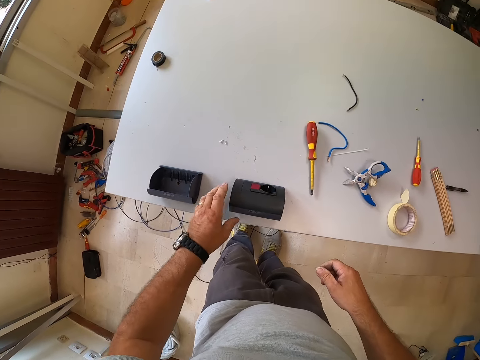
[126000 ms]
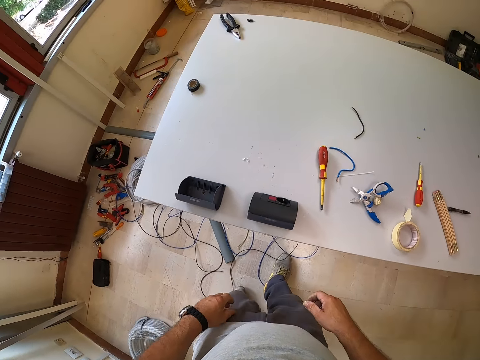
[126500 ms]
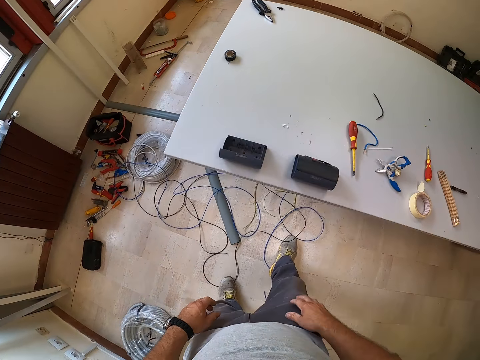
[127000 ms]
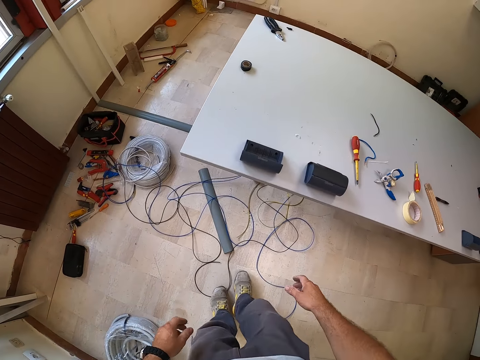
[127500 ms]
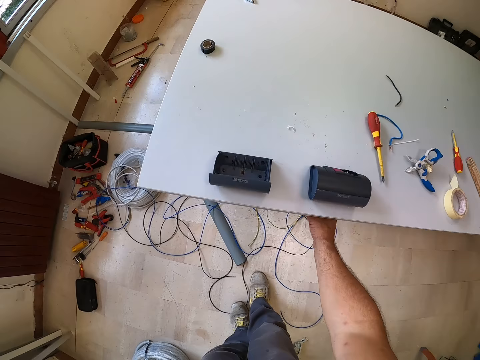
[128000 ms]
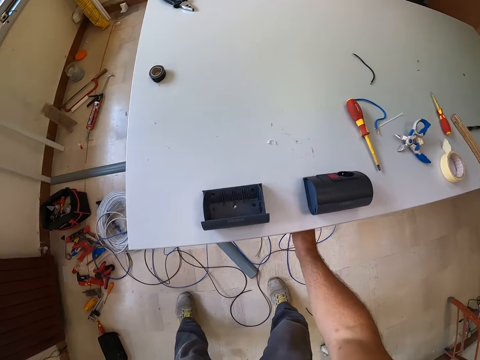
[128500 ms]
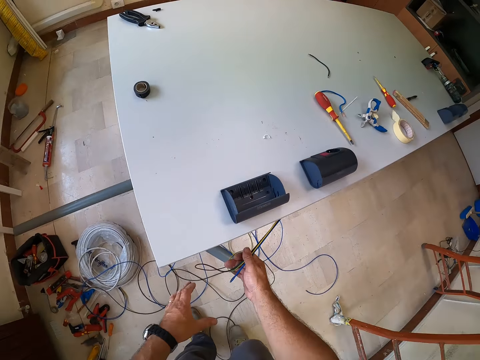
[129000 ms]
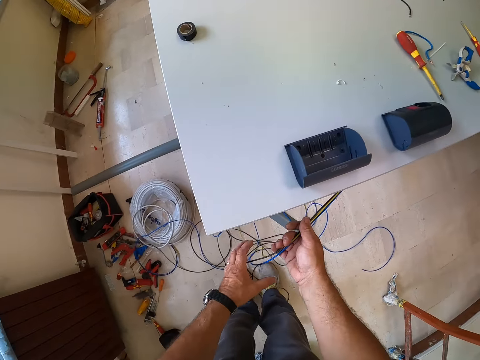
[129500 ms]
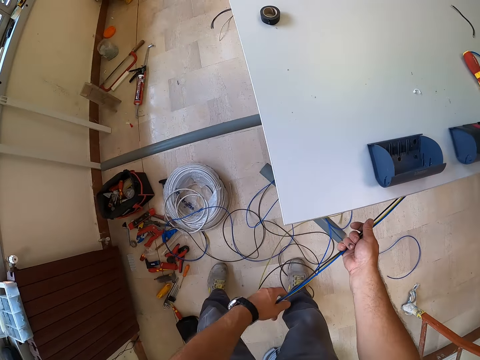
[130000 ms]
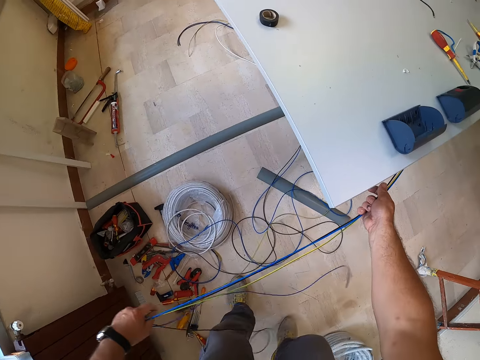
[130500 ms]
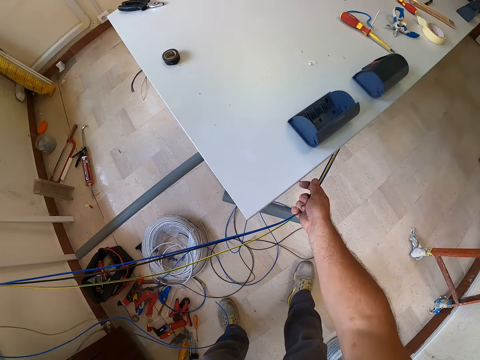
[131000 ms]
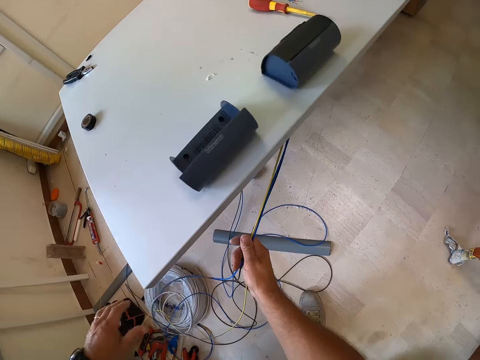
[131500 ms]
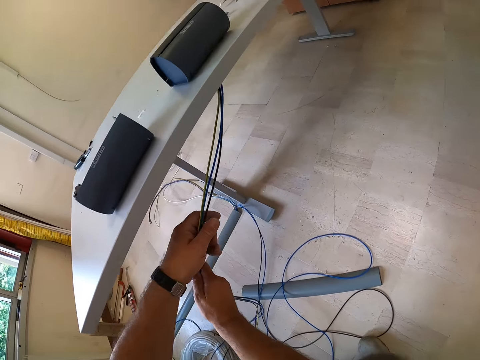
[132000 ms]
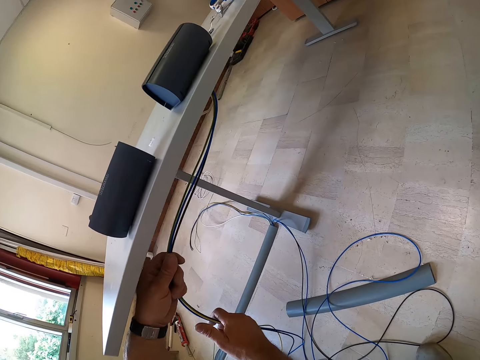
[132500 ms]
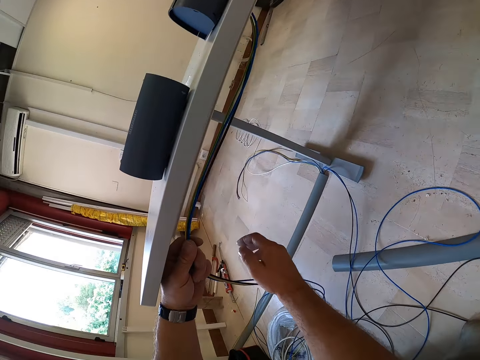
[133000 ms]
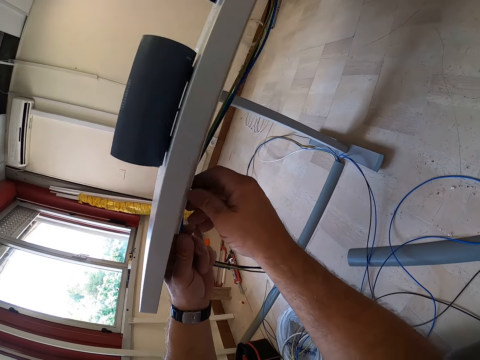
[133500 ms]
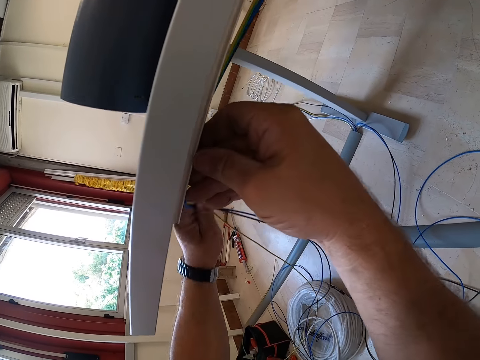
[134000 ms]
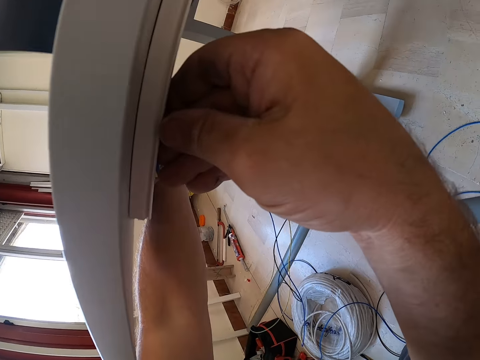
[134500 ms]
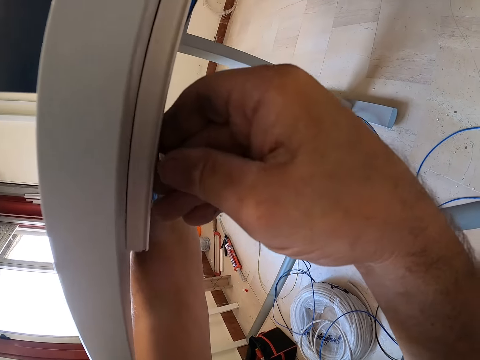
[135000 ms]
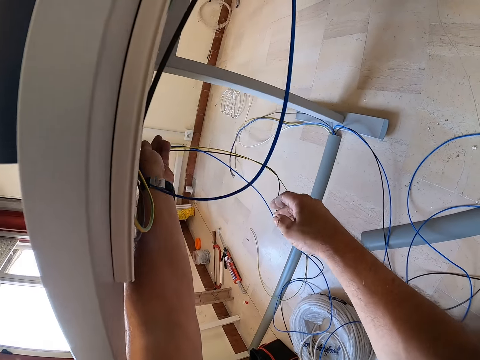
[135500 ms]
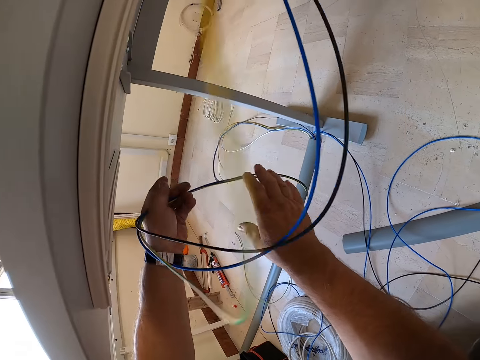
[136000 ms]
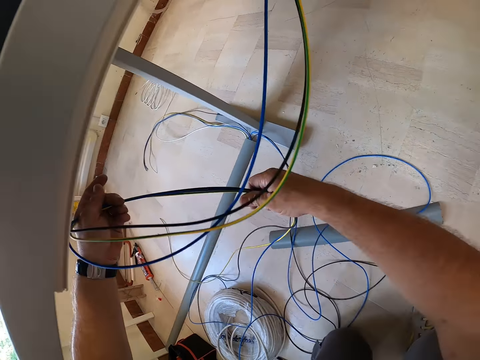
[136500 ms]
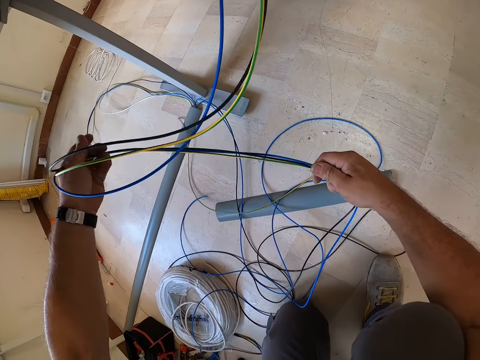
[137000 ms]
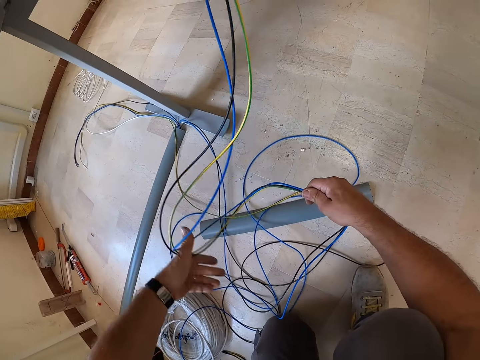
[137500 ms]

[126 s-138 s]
The camera wearer stops closing the gadget. They pull out wires under the table. They hold the wire and bend.

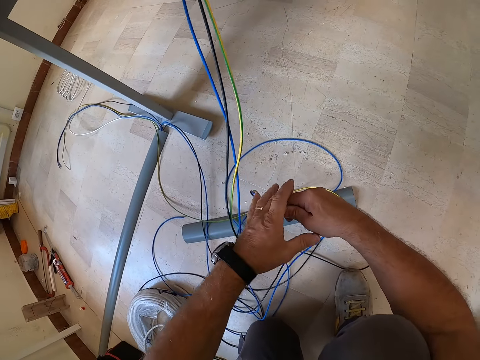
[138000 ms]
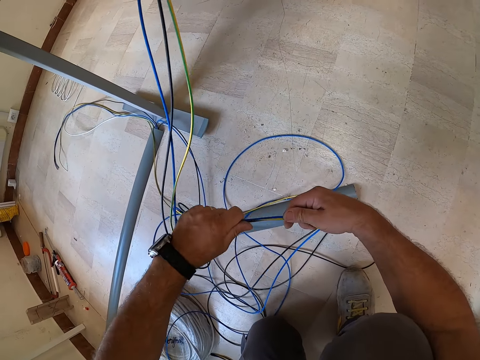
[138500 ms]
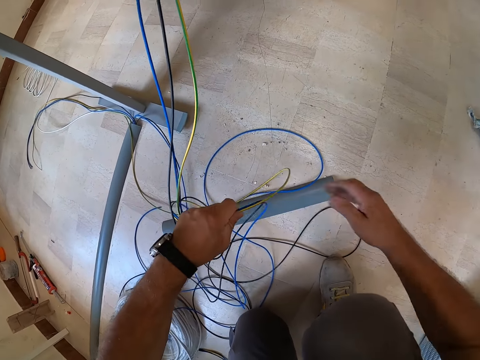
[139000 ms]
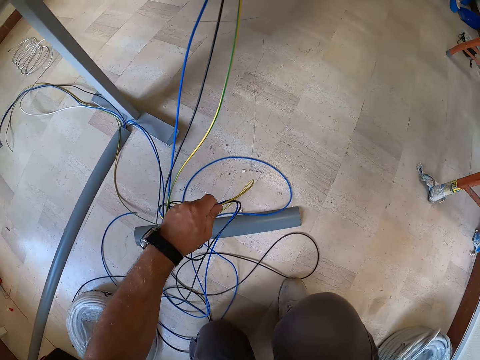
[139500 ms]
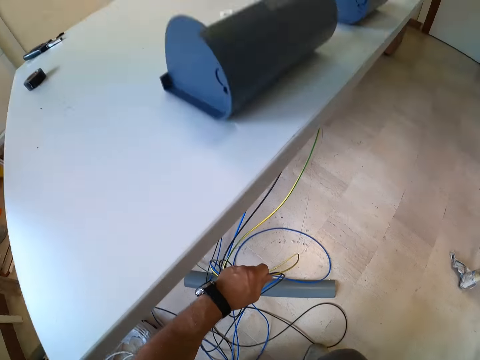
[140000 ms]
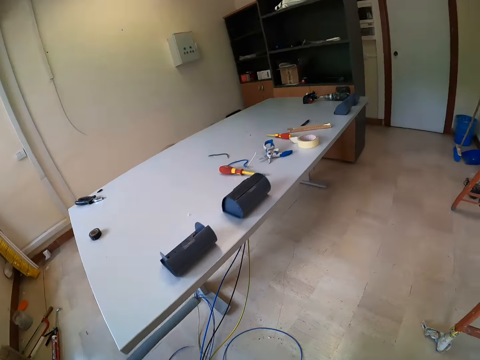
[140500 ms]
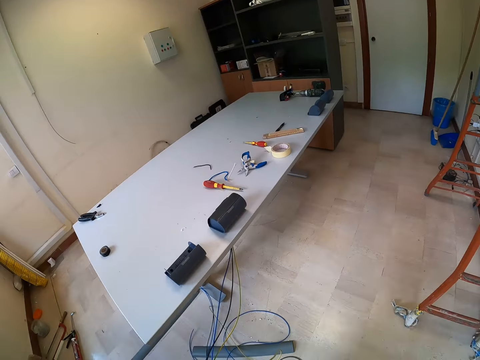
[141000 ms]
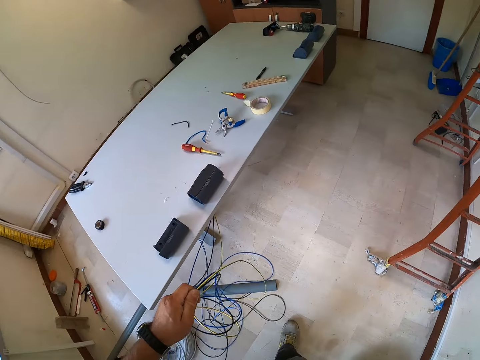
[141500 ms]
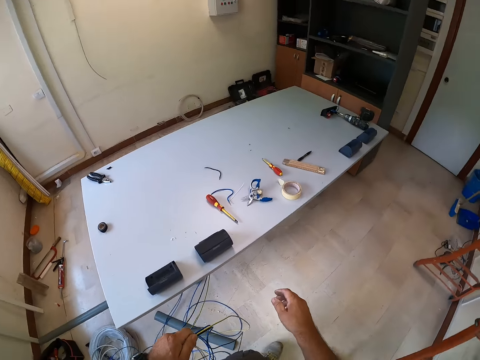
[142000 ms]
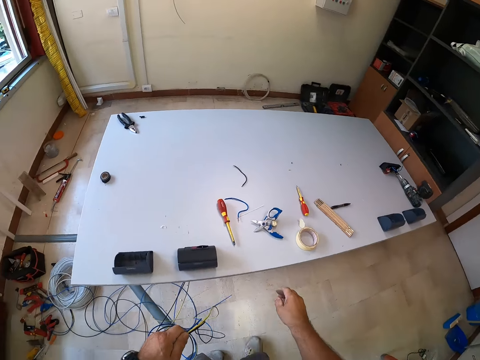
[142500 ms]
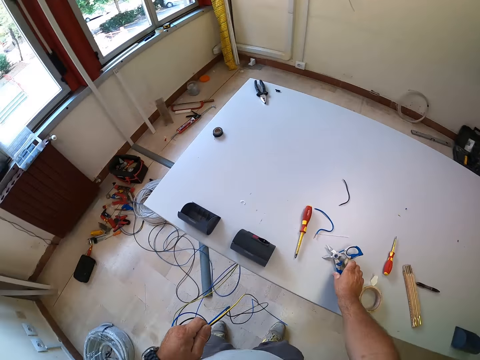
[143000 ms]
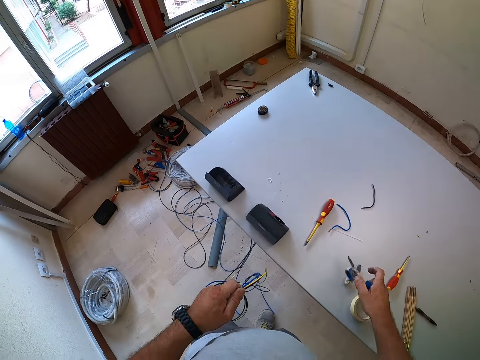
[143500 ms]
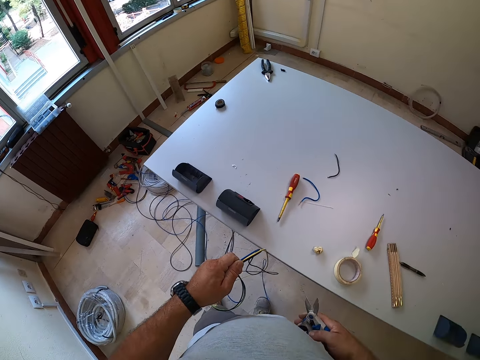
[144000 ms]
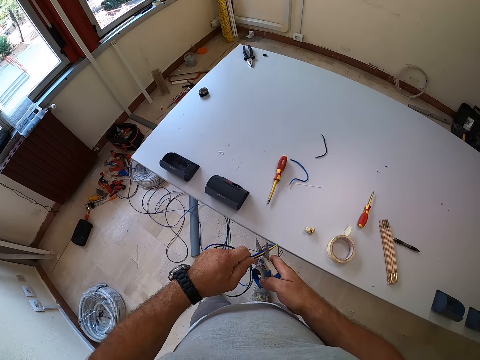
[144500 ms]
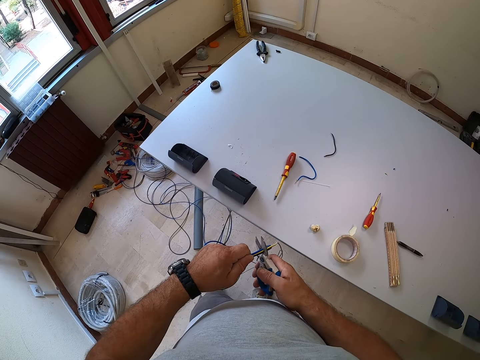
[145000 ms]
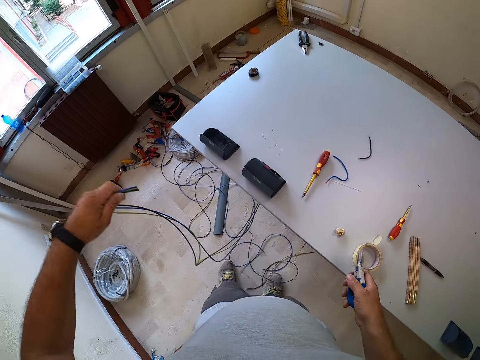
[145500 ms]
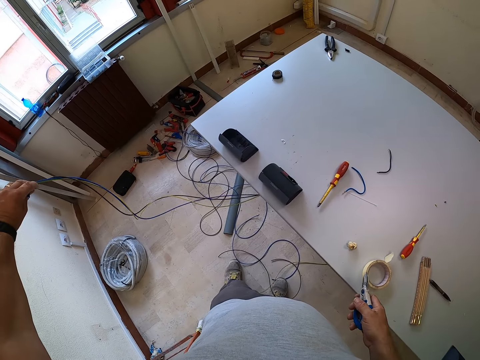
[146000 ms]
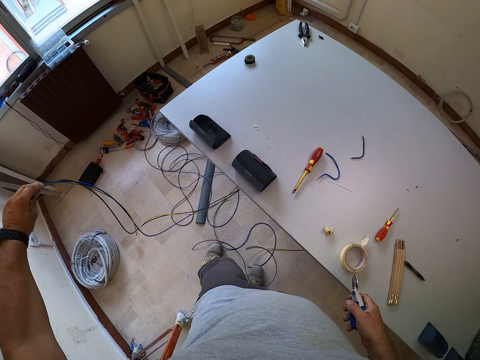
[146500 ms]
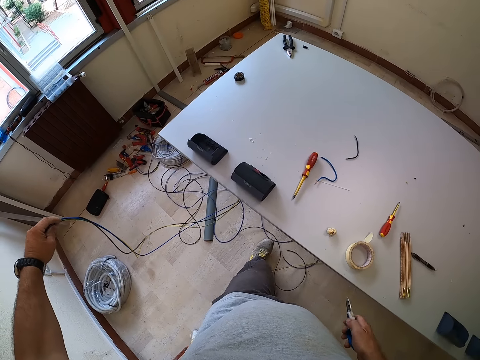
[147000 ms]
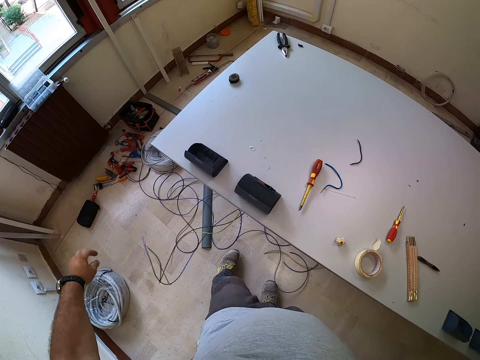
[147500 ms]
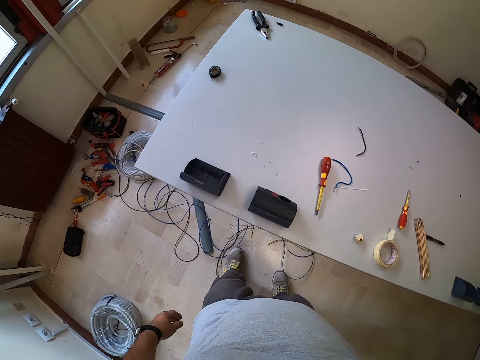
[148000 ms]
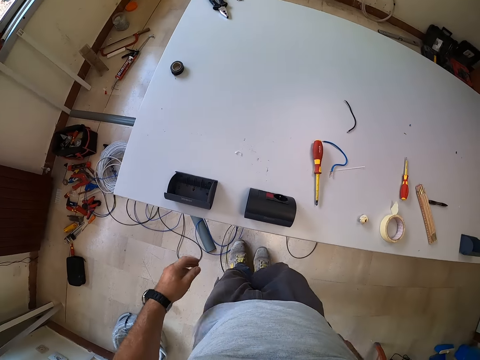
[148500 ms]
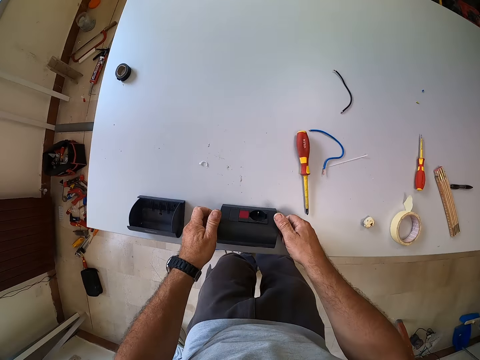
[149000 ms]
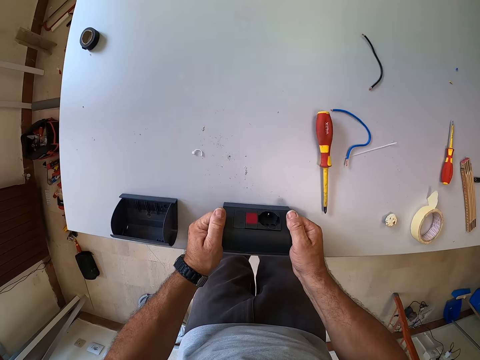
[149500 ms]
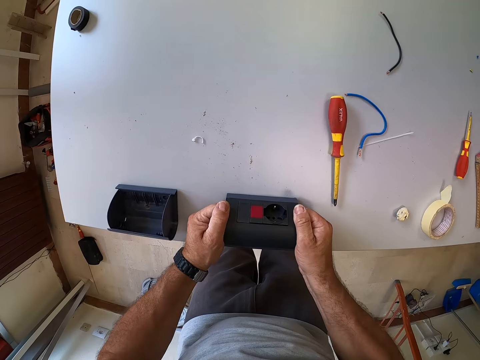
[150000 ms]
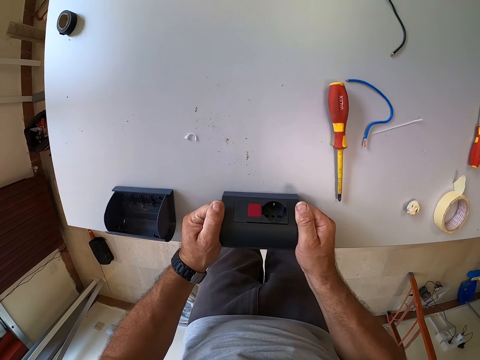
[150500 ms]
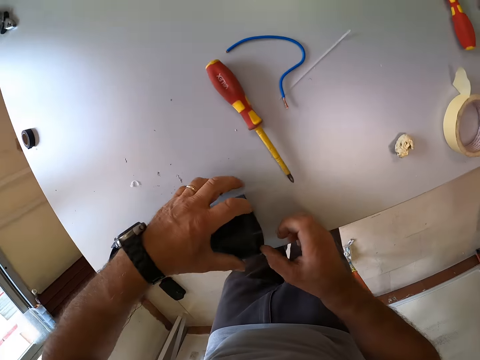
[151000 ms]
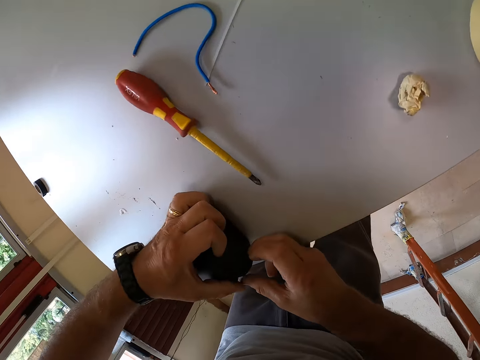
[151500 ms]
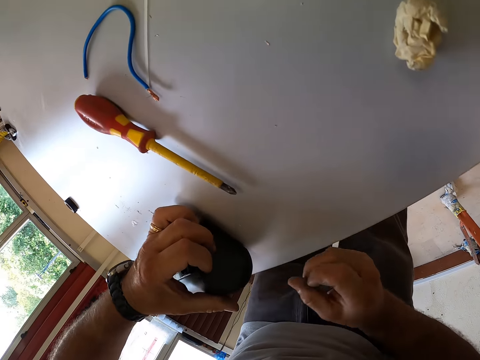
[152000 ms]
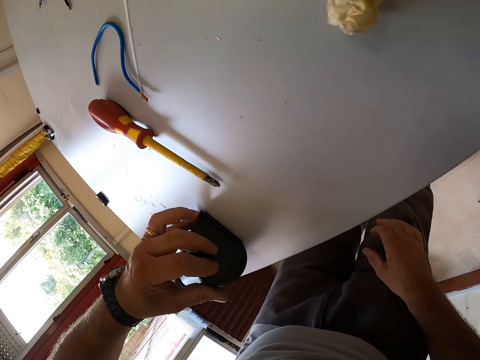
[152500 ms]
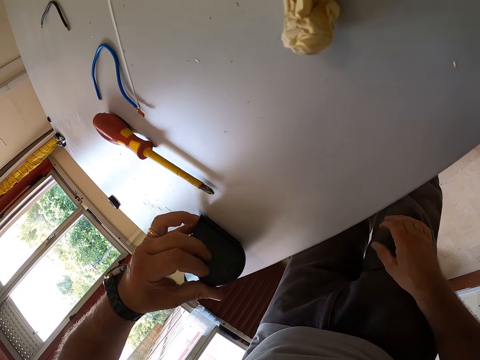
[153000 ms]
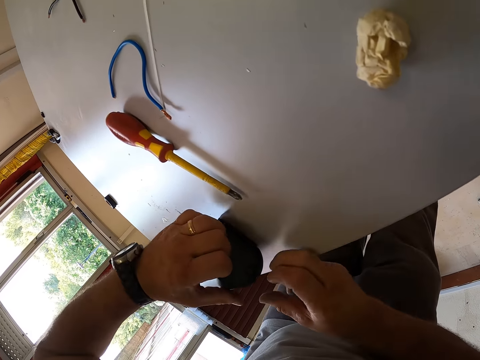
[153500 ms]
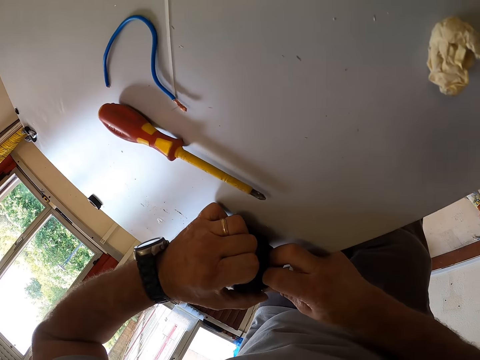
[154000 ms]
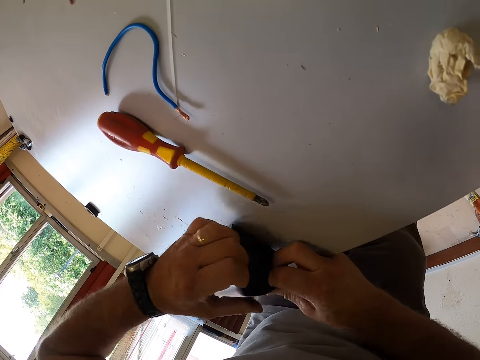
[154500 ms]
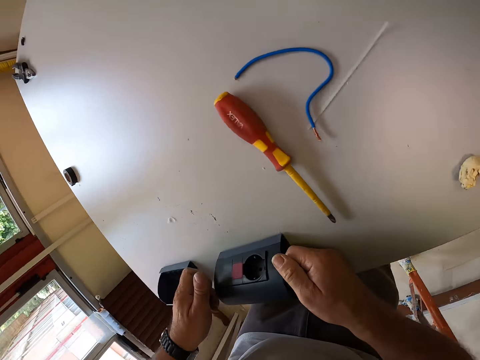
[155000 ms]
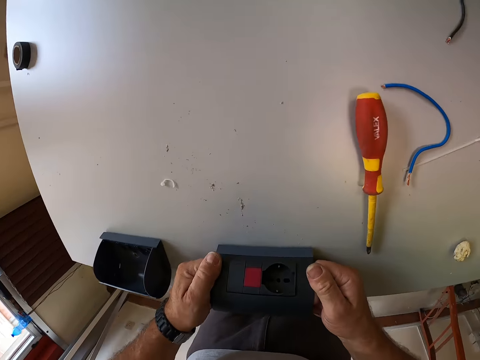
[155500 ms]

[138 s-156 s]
The camera wearer stands. They pick the plier. They cut the wire. They drop the wire. They hold a gadget. They touch the table plug socket.
